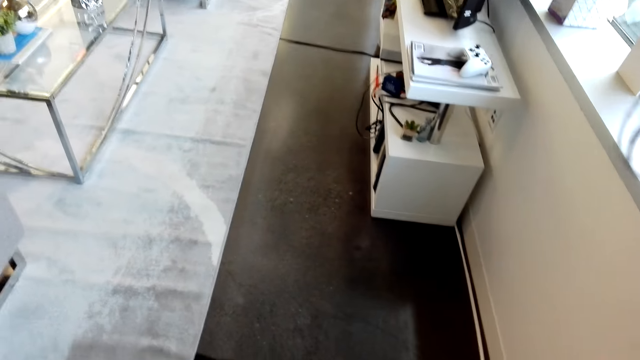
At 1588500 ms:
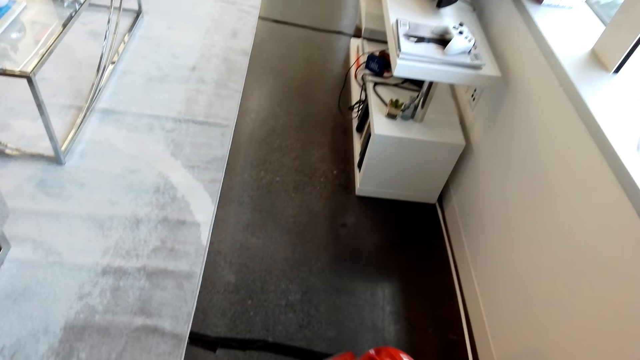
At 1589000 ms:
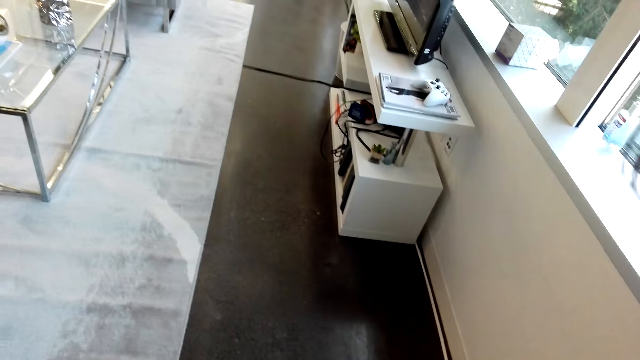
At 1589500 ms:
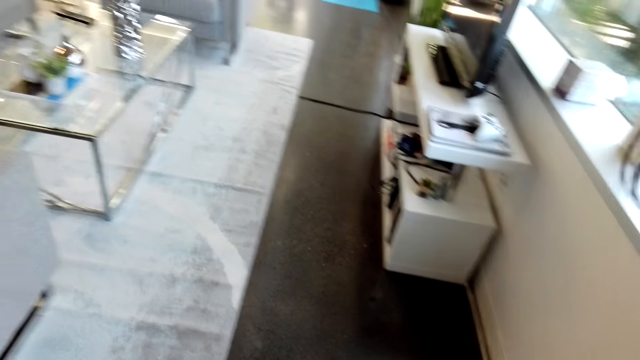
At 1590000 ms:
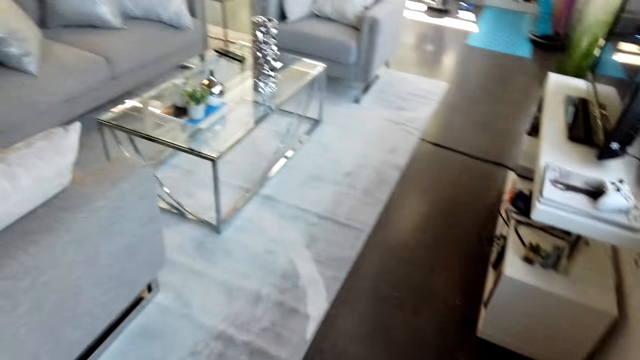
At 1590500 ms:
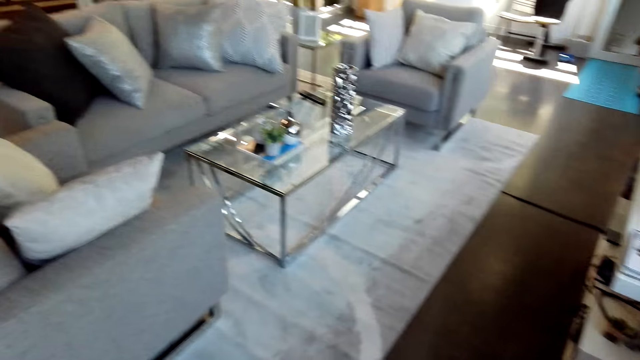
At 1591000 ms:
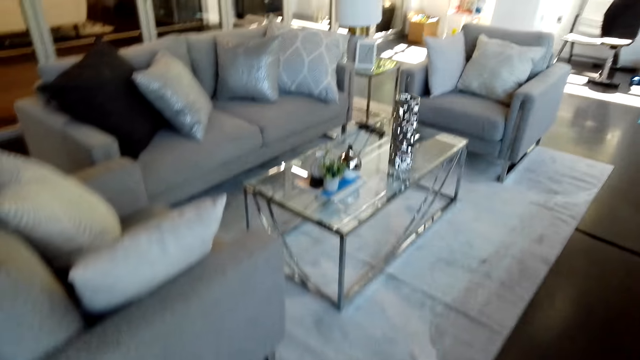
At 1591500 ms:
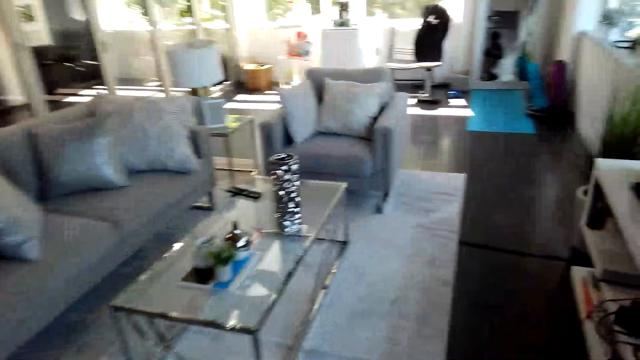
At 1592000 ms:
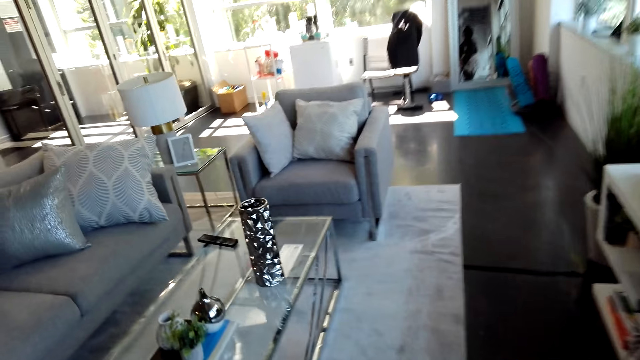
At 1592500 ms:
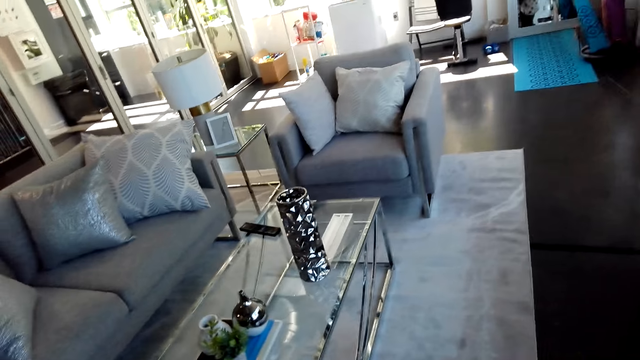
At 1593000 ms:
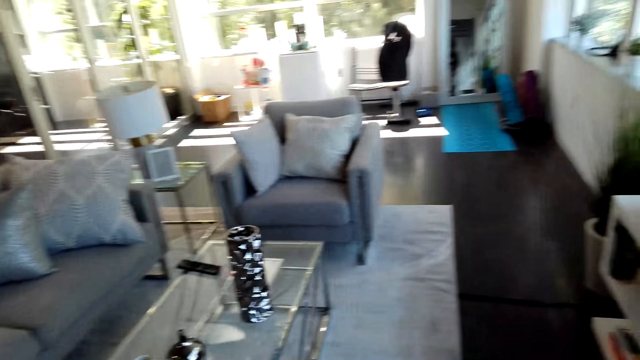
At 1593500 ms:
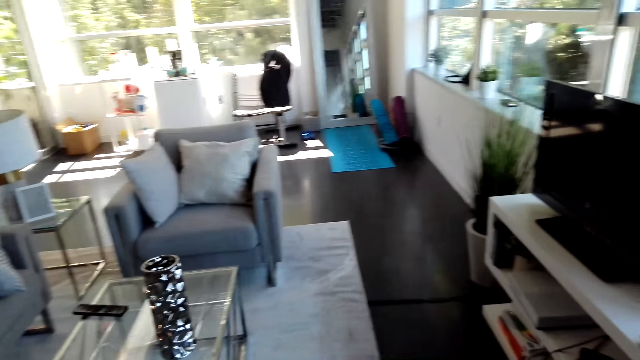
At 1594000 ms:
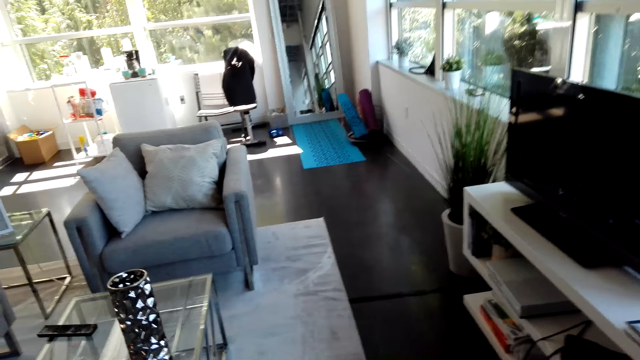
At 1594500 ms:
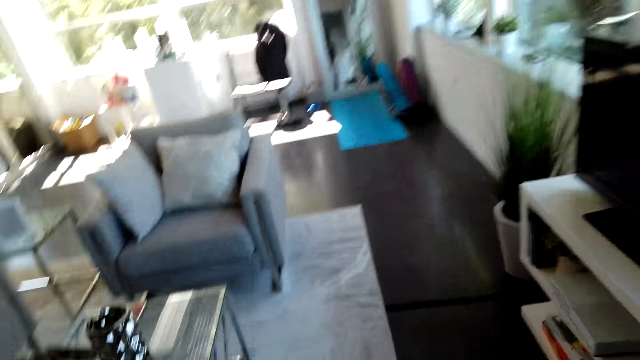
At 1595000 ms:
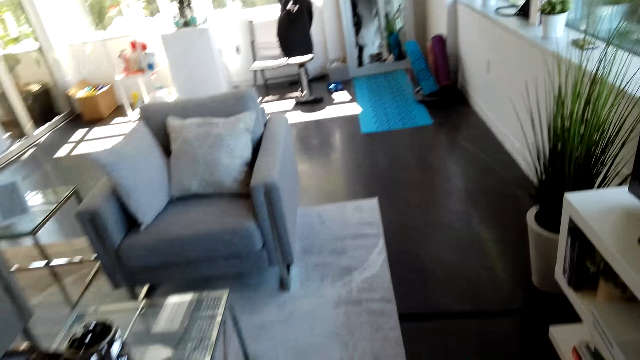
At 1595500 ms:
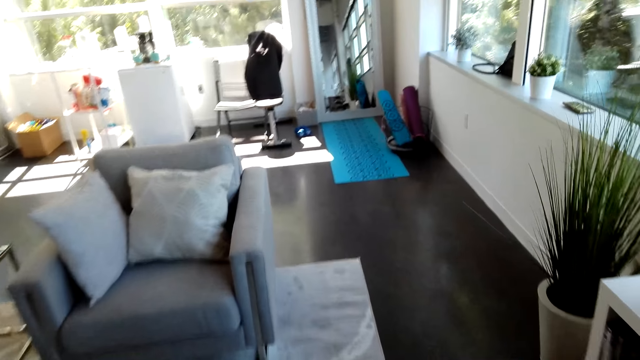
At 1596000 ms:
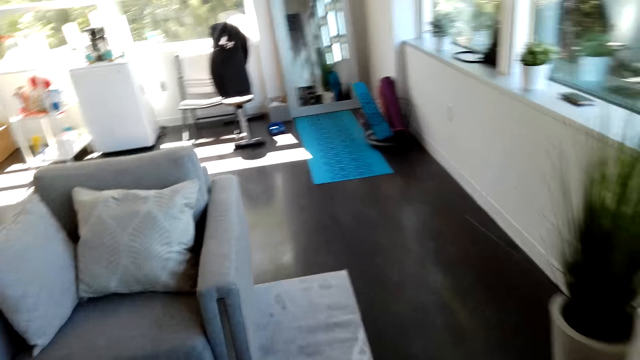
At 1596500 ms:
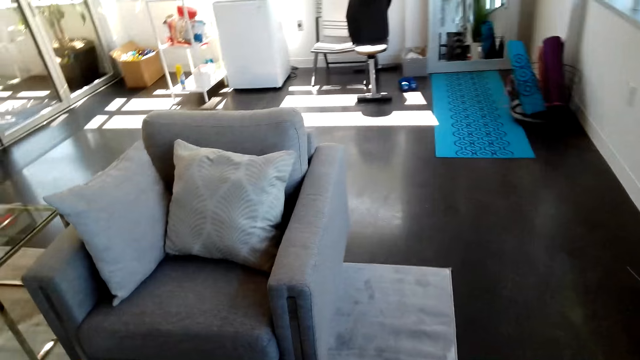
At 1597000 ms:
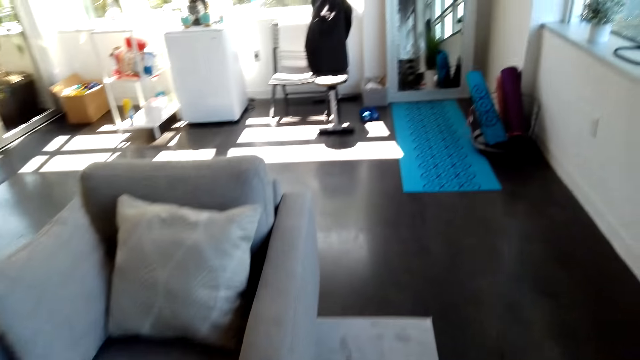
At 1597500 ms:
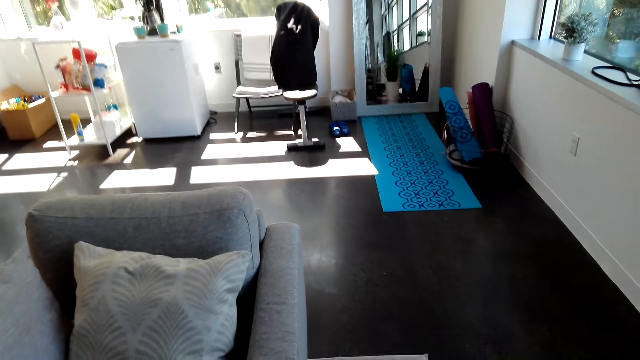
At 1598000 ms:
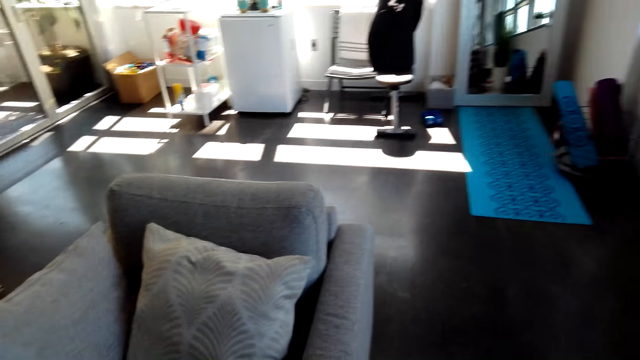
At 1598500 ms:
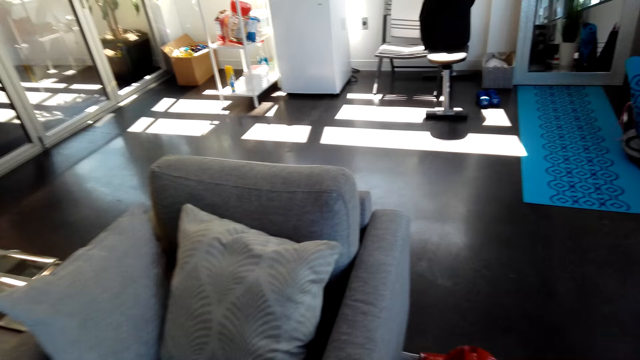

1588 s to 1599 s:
The camera wearer turns on the vacuum cleaner. They clean the floor with the vacuum cleaner.

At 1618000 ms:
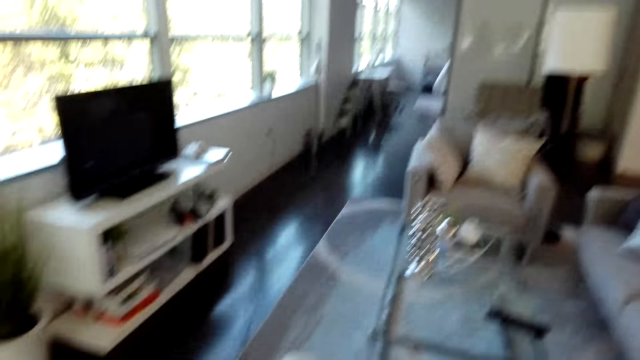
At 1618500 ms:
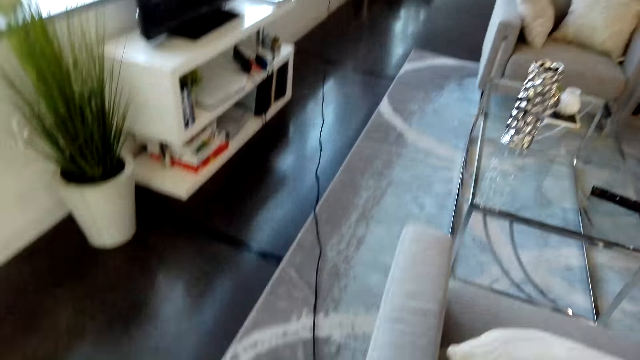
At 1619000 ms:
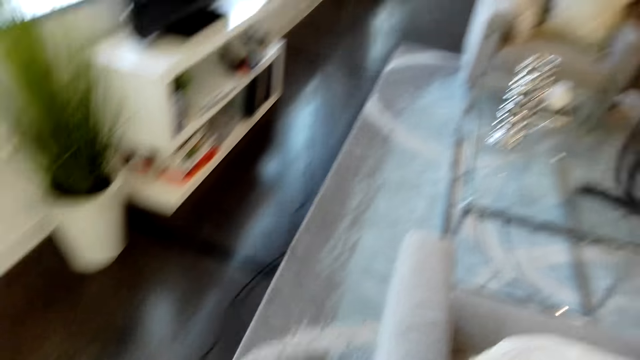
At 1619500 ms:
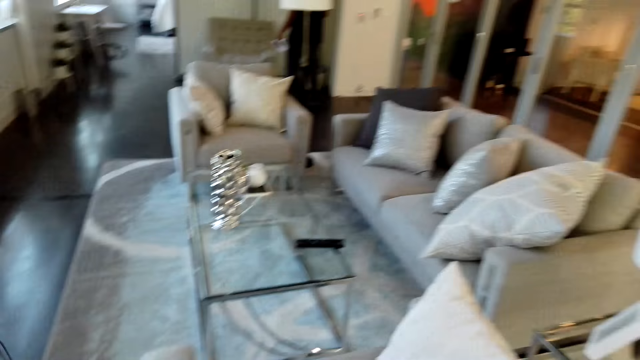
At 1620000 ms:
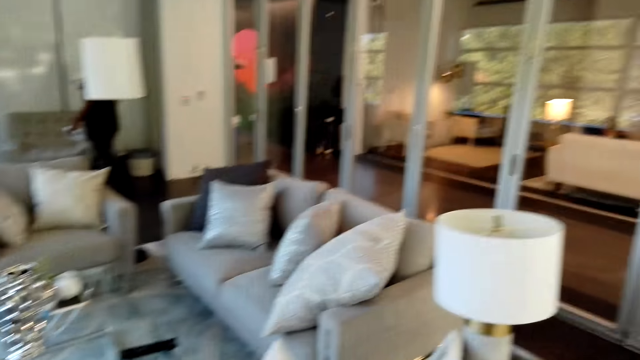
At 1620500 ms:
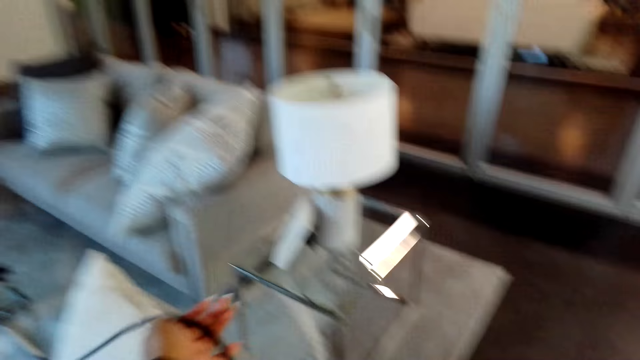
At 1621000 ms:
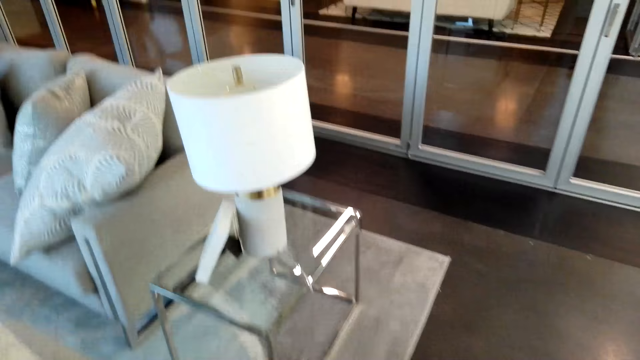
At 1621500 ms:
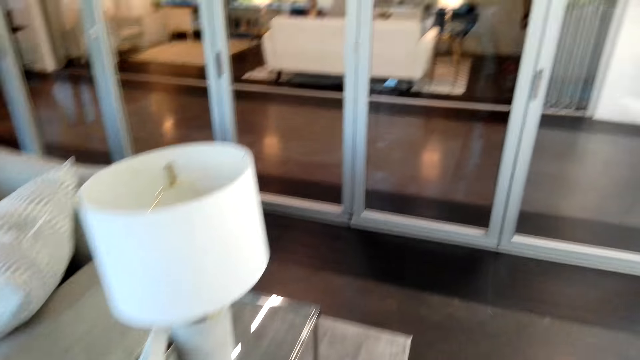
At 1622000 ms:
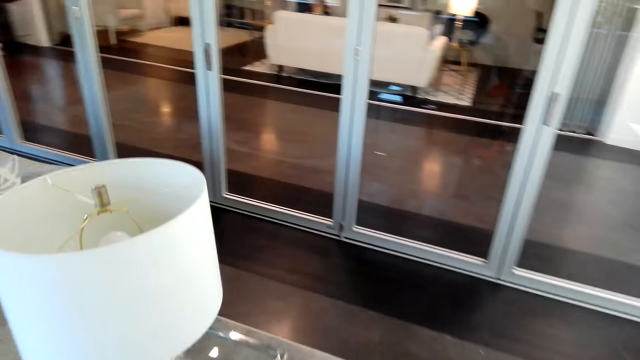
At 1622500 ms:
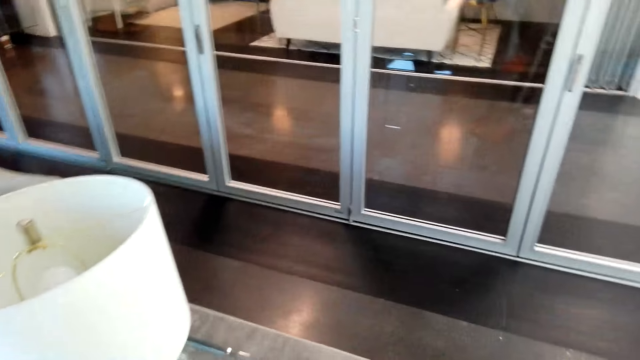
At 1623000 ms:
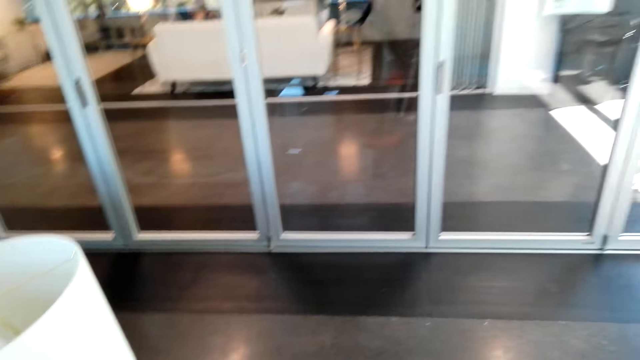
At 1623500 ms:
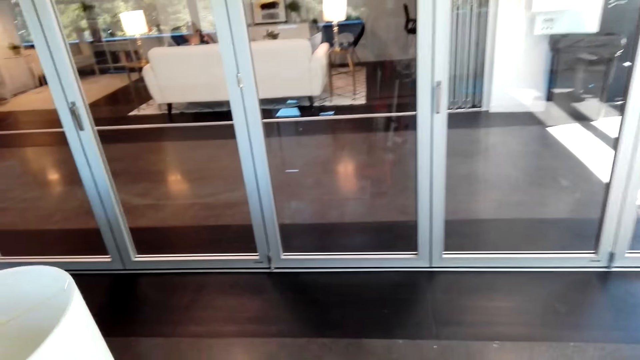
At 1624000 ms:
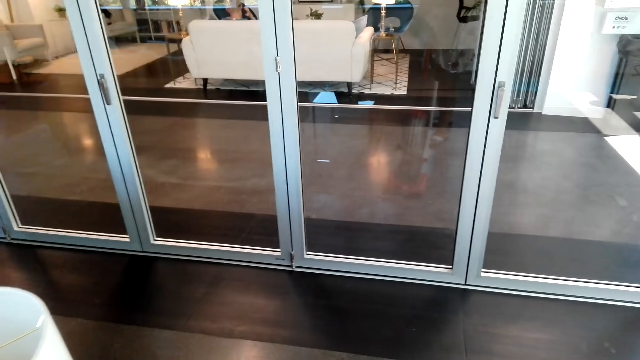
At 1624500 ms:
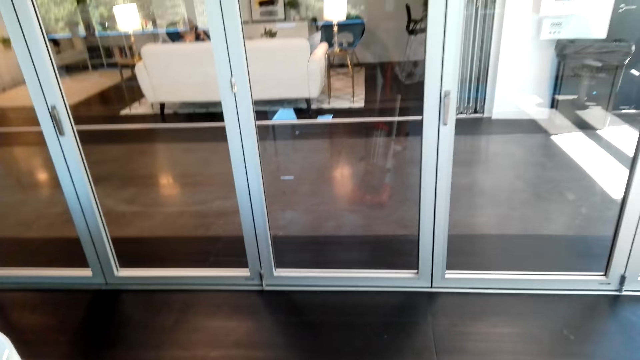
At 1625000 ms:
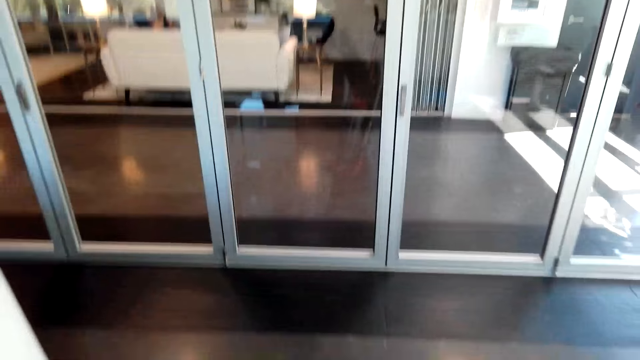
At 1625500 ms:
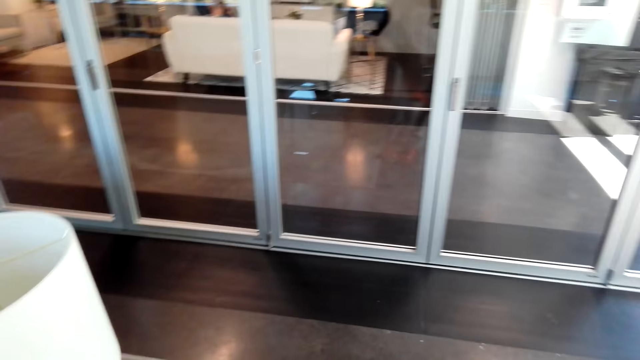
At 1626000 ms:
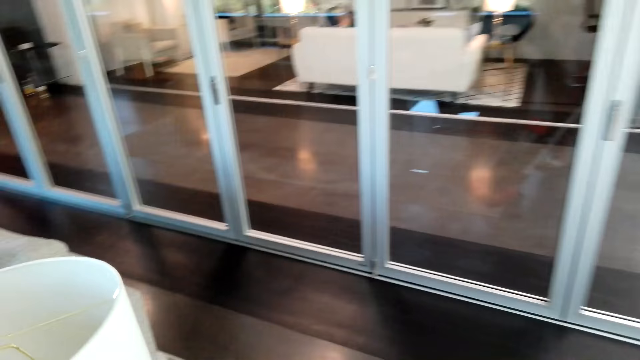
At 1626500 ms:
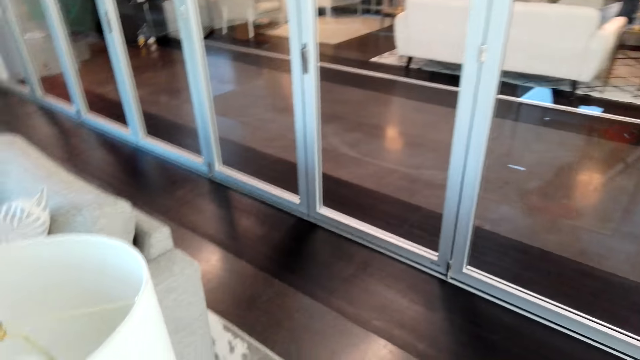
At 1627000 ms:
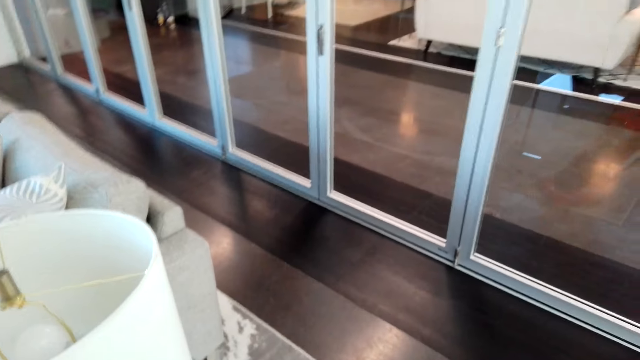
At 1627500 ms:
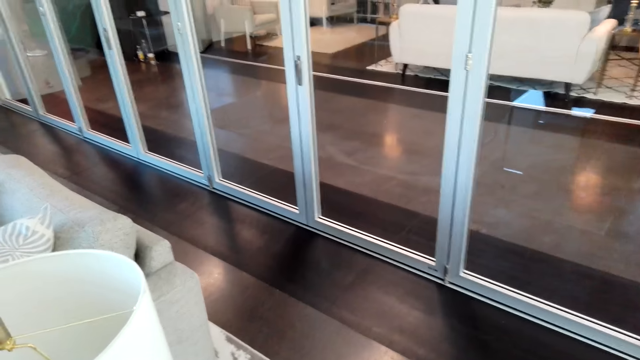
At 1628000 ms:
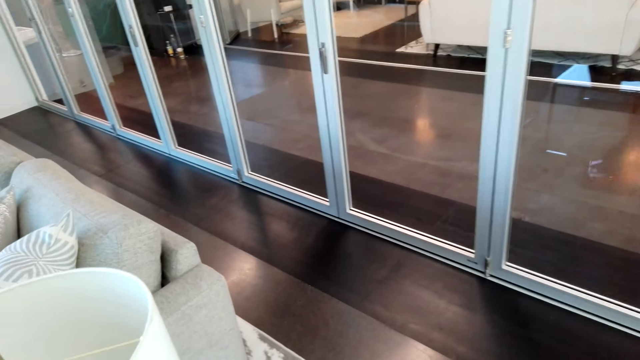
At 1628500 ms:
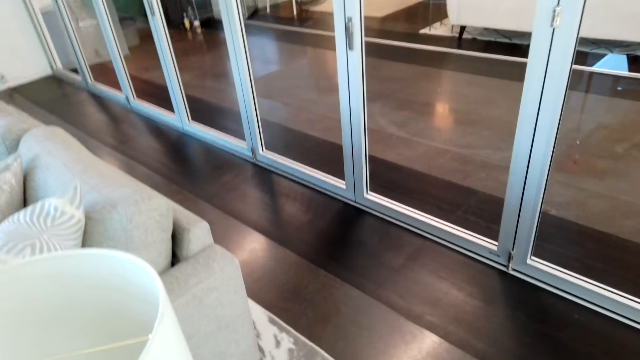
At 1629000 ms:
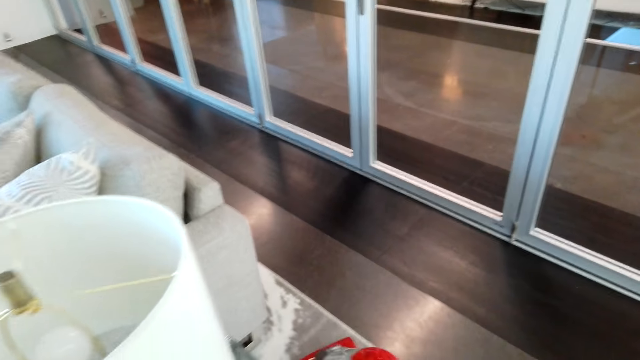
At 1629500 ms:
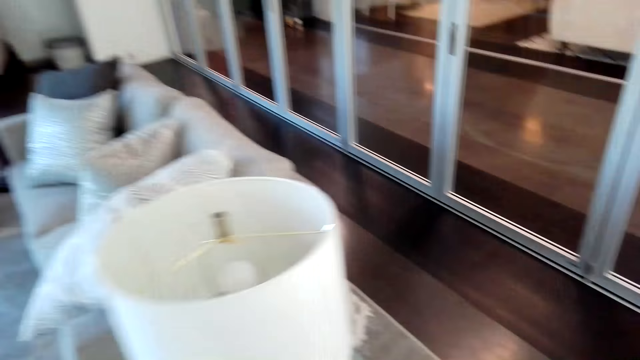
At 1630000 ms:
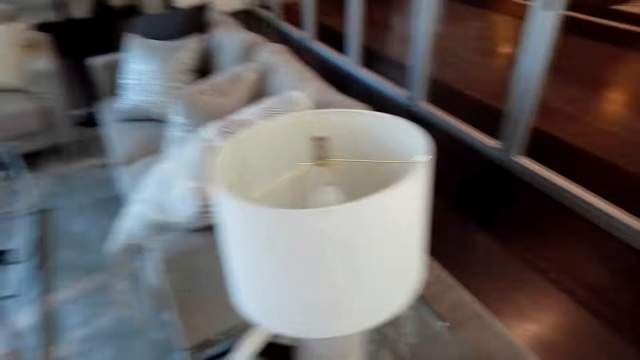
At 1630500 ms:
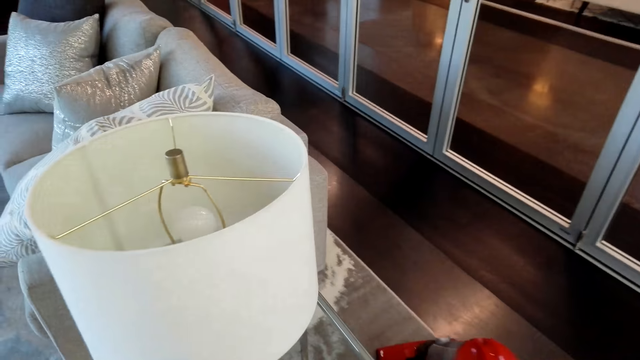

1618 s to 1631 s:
The camera wearer cleans the floor with a vacuum cleaner. They clean the floor with the vacuum cleaner again.
